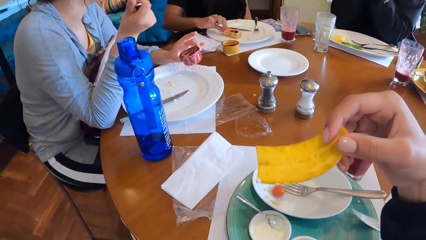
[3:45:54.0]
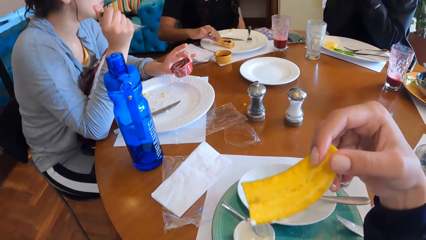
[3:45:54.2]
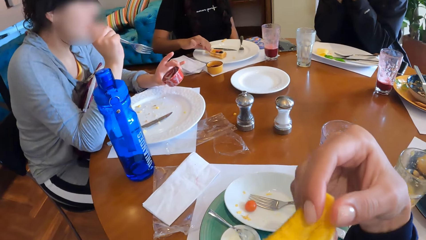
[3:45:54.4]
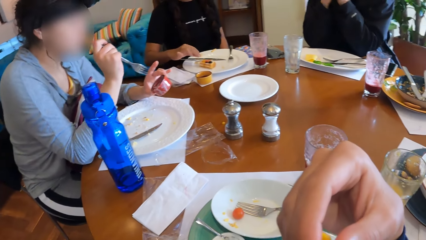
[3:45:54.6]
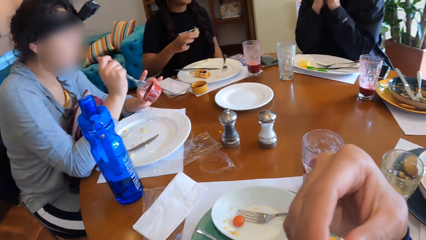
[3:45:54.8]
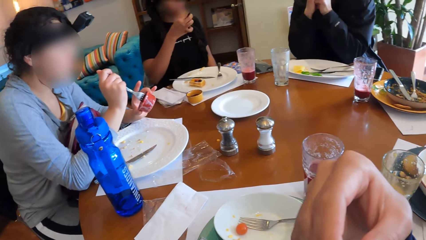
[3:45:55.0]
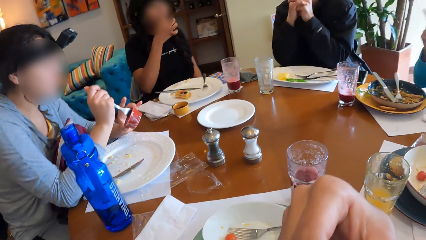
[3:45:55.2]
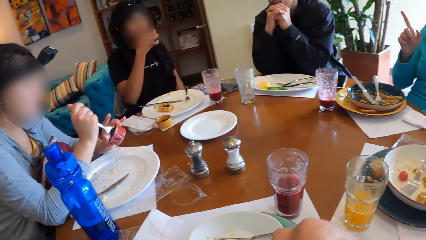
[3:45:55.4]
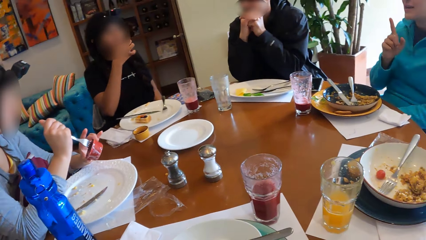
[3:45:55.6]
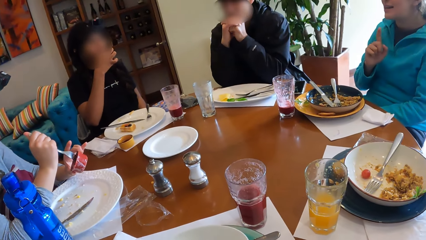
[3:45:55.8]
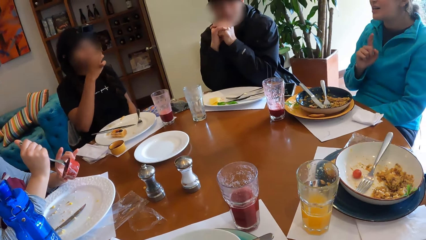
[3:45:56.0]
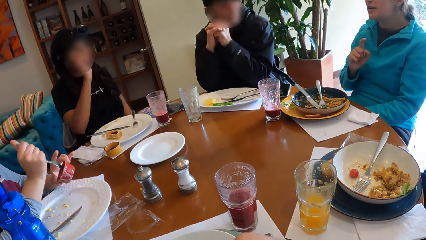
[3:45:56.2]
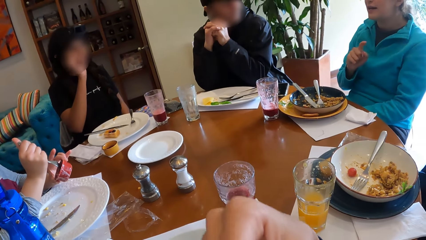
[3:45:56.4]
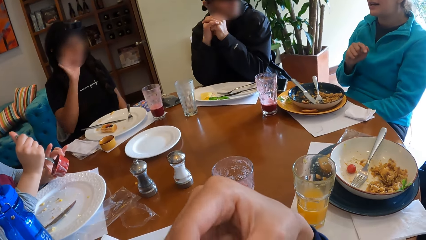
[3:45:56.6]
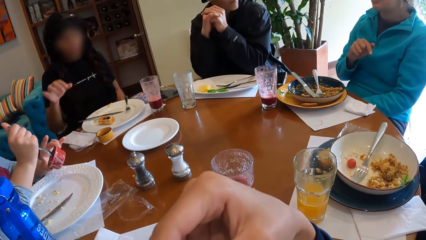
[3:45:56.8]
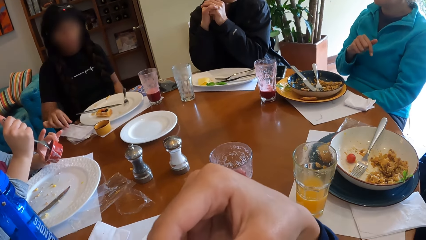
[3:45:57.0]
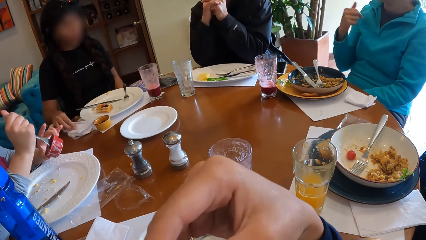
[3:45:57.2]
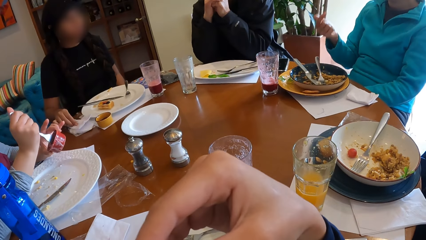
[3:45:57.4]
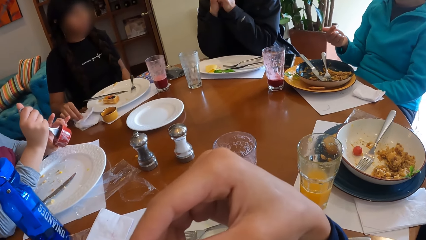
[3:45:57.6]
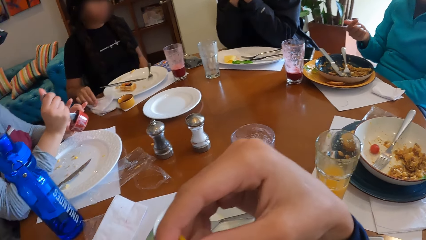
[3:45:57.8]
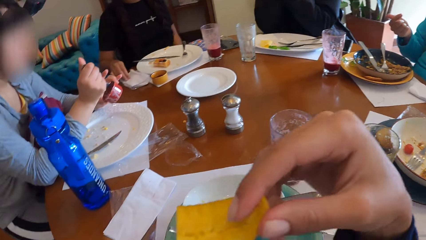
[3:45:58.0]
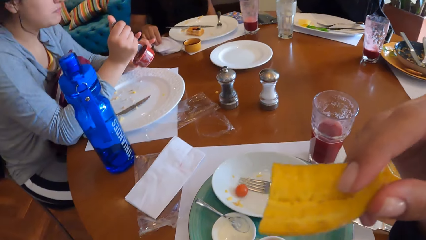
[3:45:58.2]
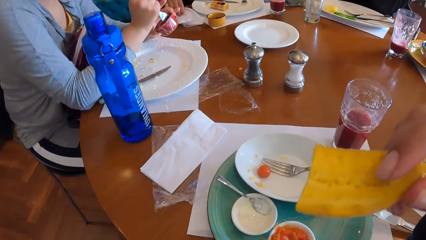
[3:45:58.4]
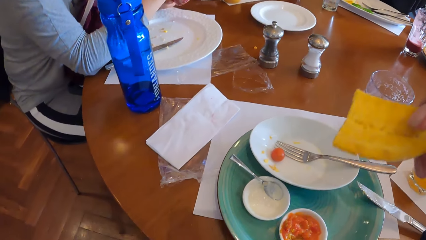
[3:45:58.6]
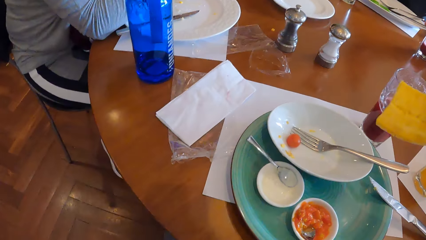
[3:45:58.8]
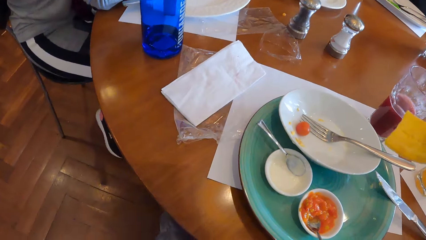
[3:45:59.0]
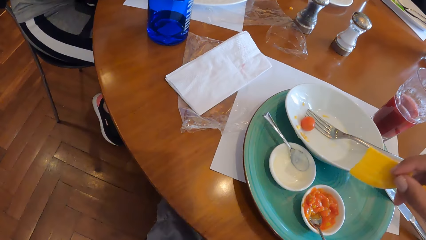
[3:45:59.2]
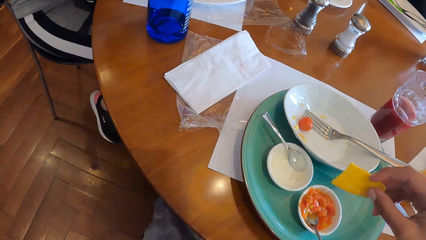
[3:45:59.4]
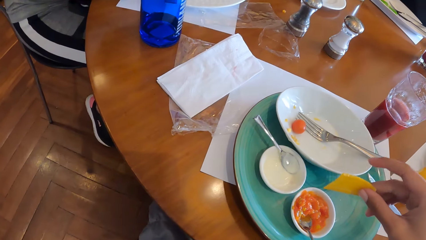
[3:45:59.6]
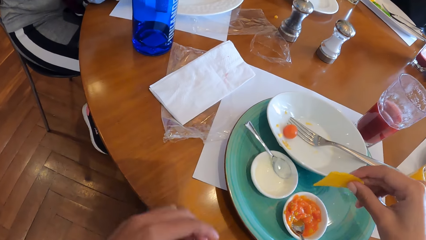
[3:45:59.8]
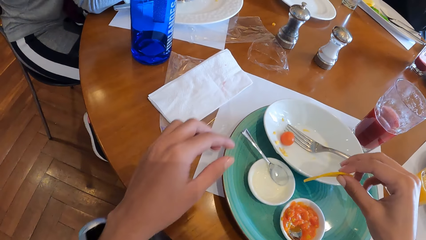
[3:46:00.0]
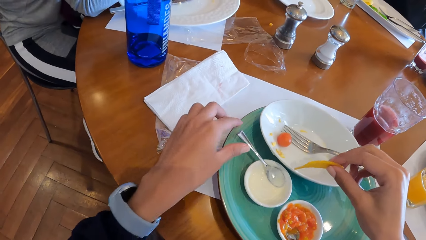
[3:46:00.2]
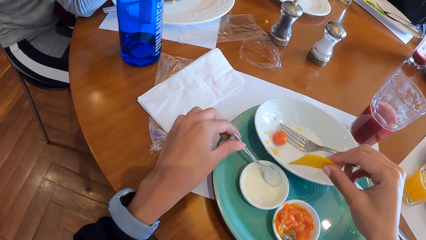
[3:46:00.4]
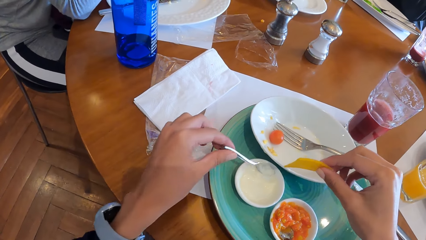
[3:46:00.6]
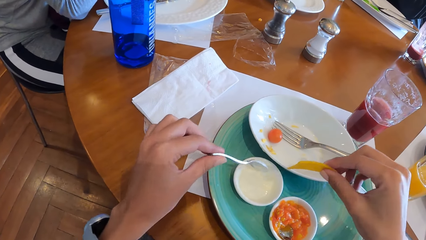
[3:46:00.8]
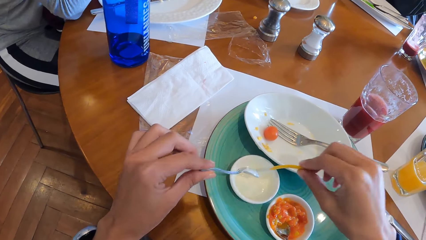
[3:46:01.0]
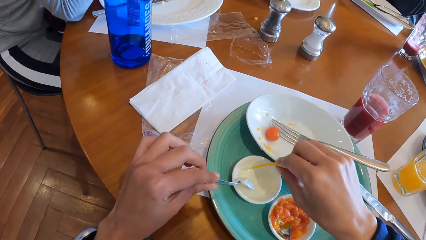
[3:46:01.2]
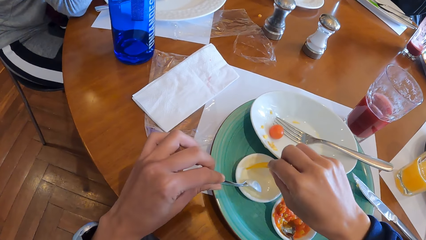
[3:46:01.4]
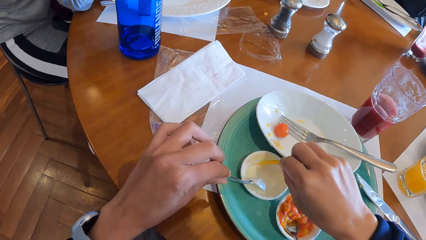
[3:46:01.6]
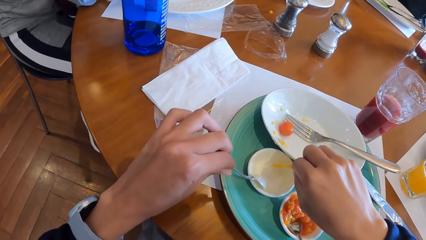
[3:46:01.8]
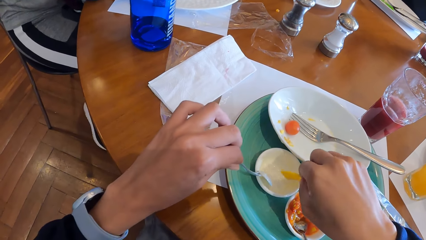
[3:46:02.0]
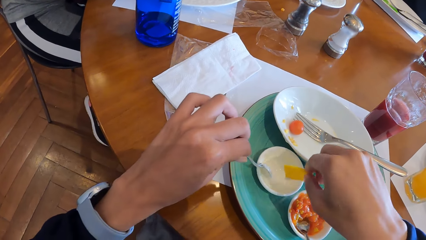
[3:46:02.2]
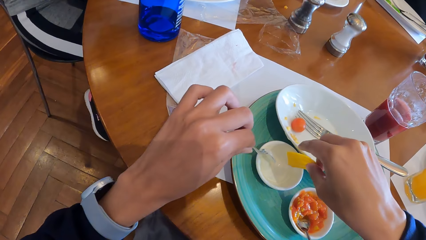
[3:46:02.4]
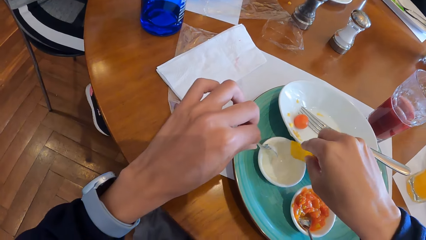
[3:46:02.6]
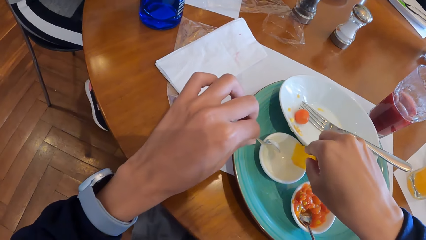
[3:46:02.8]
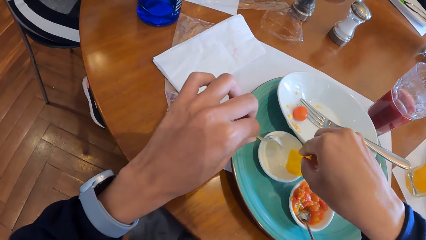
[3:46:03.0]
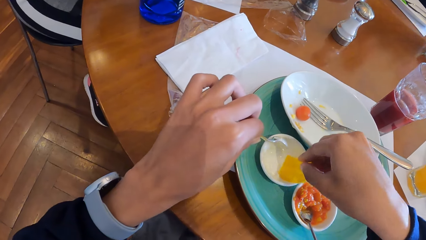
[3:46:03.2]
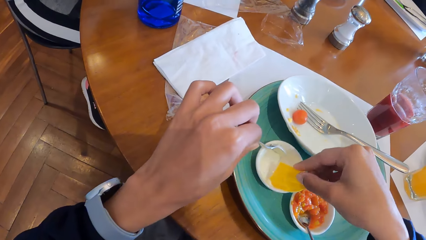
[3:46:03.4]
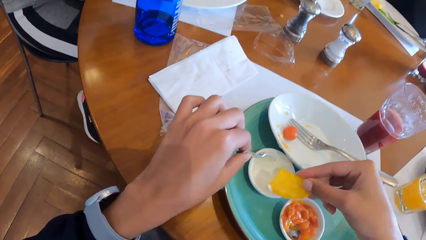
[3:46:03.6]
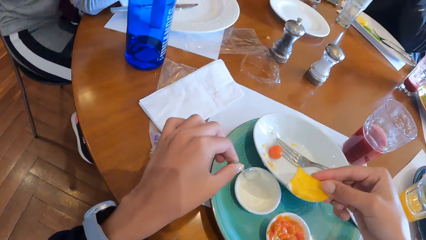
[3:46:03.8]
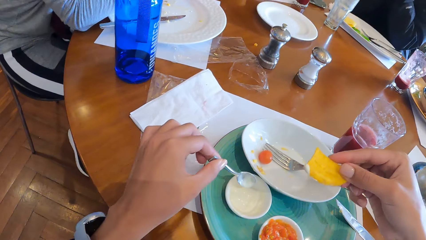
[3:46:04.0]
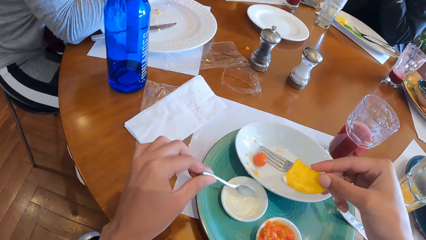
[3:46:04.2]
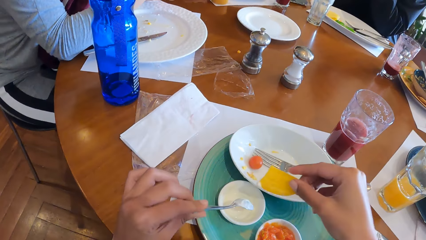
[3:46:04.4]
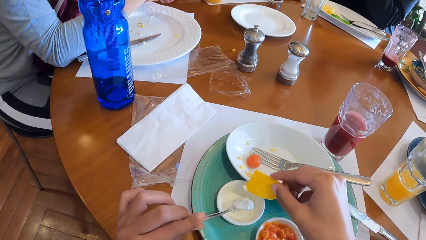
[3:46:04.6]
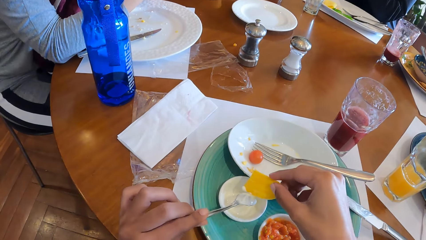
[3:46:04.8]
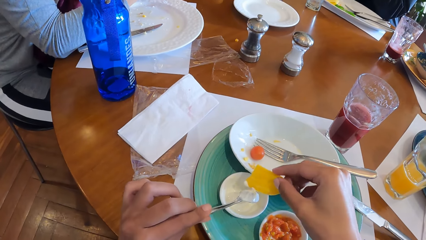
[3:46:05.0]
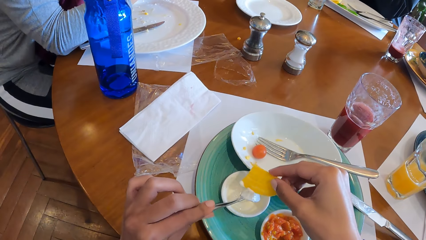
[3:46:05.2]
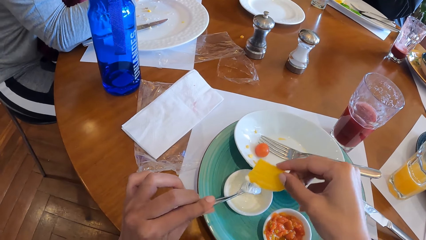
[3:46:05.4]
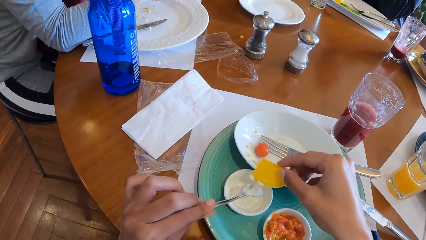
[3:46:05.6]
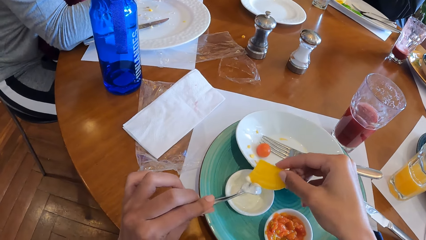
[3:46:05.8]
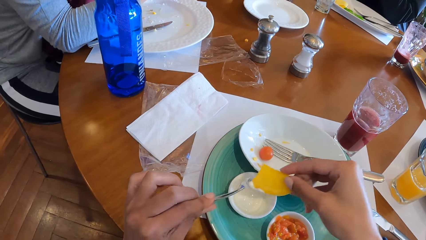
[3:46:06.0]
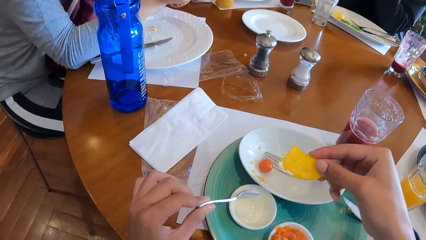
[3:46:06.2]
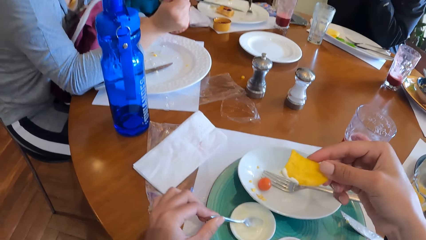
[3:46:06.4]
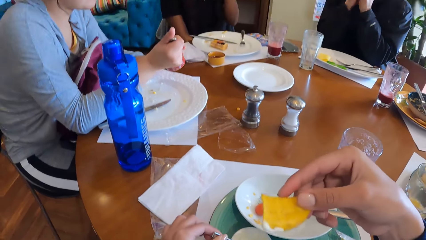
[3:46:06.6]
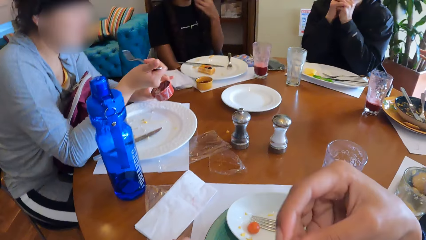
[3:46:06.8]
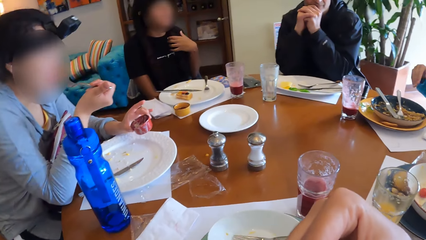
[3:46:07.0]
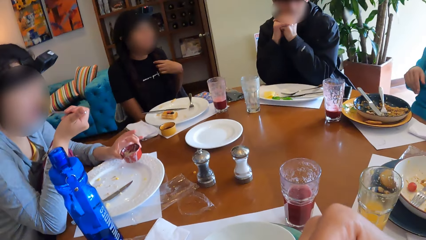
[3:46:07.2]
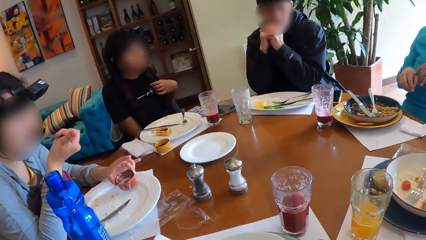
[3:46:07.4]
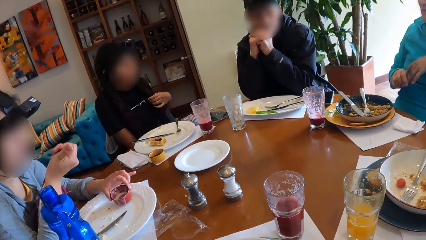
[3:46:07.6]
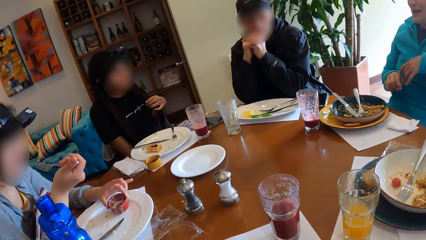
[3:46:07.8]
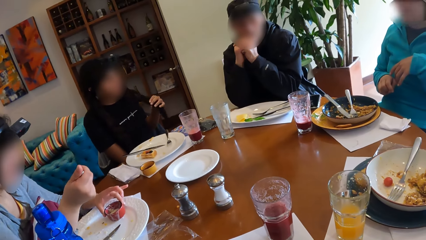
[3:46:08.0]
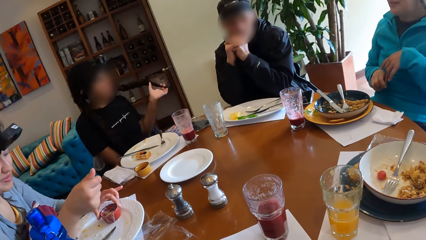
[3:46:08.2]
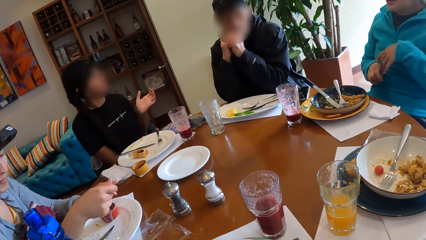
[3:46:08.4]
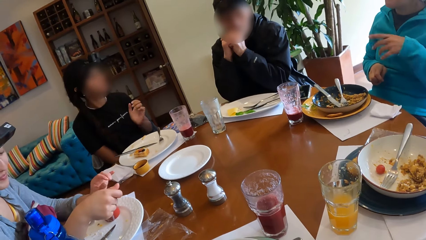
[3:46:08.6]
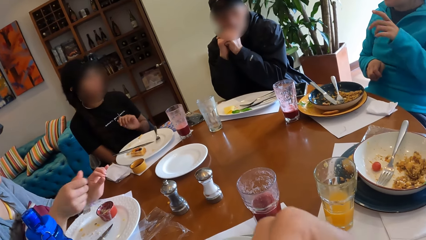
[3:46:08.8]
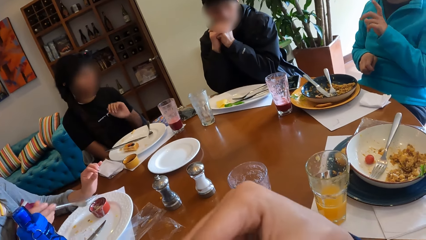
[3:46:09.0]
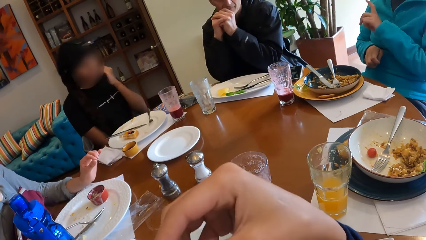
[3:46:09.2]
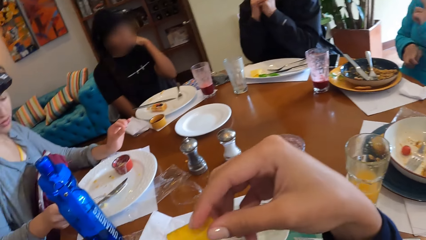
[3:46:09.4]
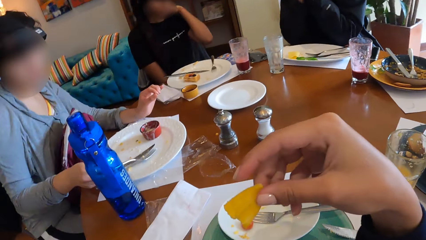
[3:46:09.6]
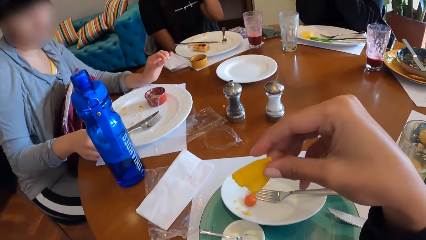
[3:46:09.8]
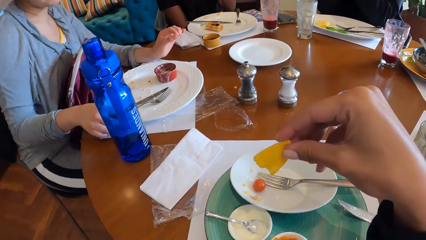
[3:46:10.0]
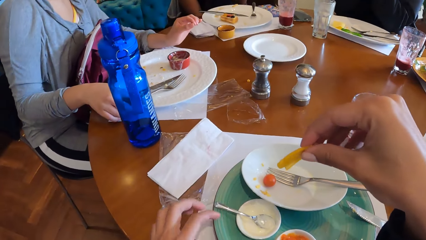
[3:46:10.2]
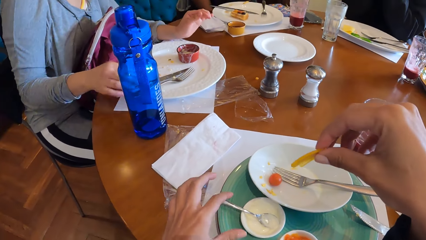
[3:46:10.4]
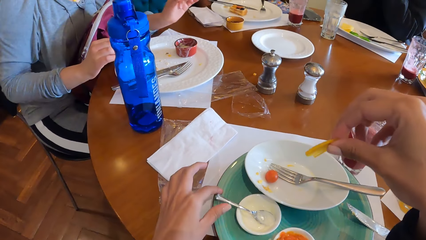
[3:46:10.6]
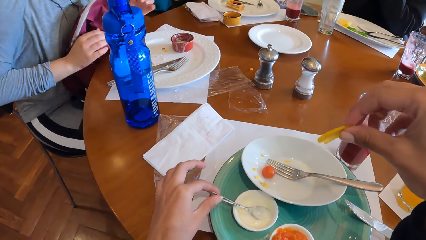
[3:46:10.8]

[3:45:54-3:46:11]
The camera wearer eats the chip with her right hand. A woman cleans her right hand with the paper towel on the table. The camera wearer picks up a spoon from the bowl with her left hand. She holds the spoon. She dips the chip in the cream with her right hand. She scrapes cream from the spoon with the chip in her right hand. She eats the chip with her right hand.
